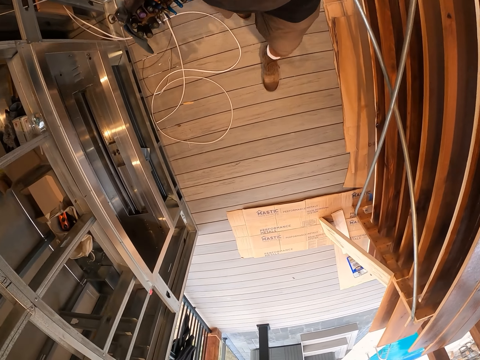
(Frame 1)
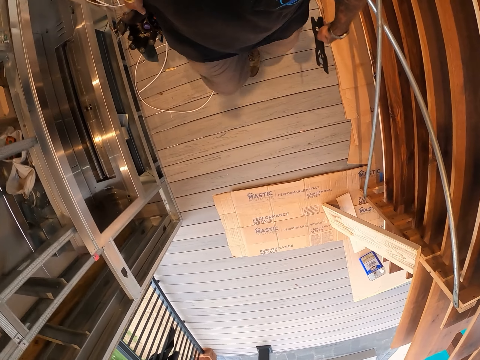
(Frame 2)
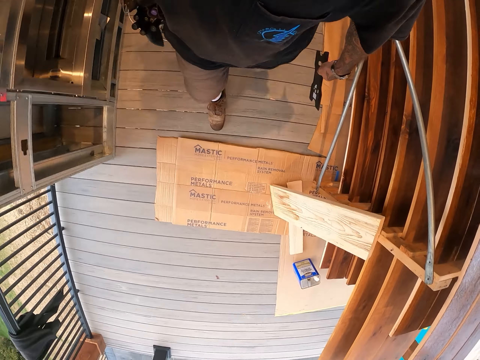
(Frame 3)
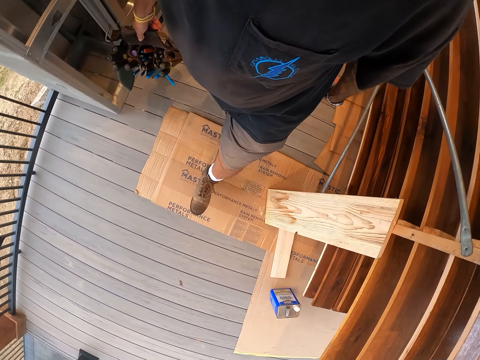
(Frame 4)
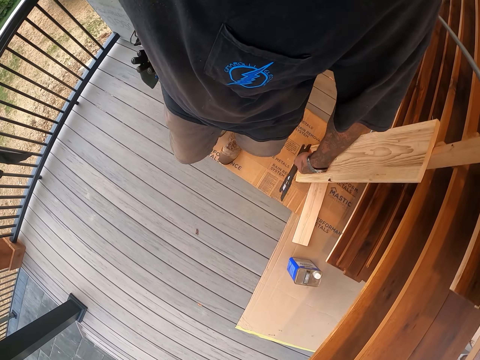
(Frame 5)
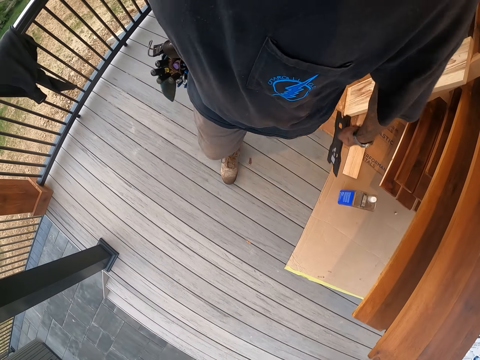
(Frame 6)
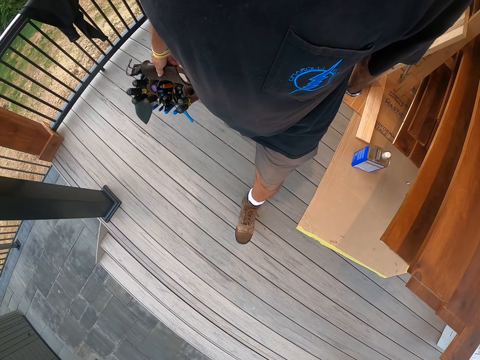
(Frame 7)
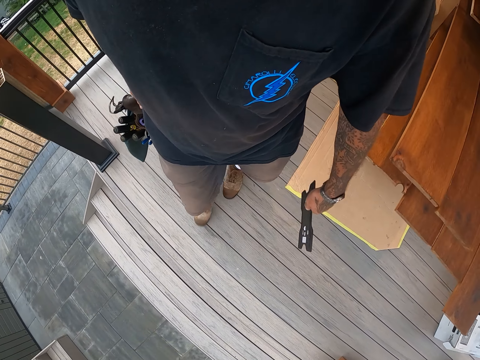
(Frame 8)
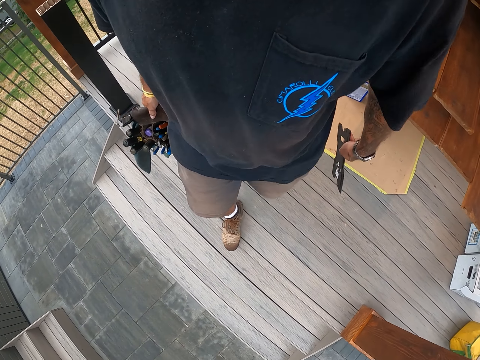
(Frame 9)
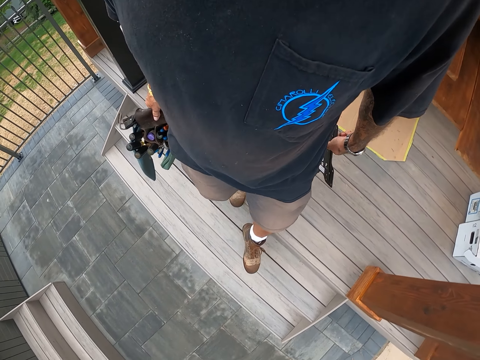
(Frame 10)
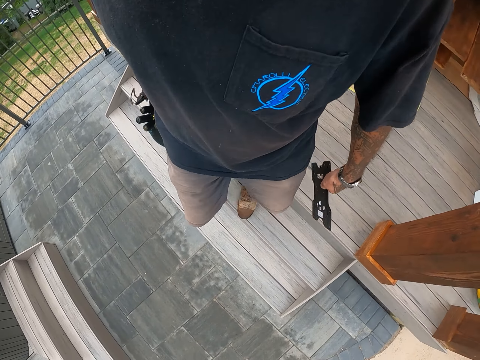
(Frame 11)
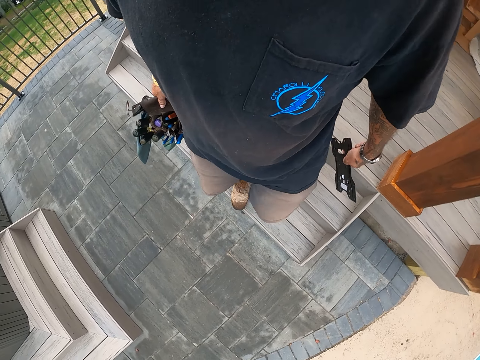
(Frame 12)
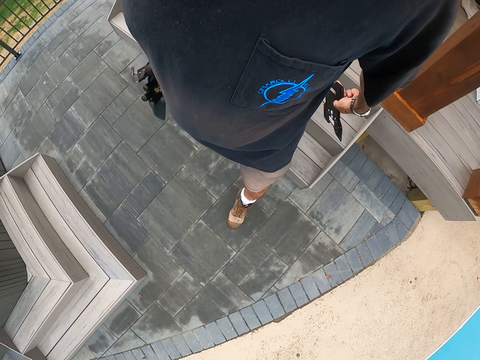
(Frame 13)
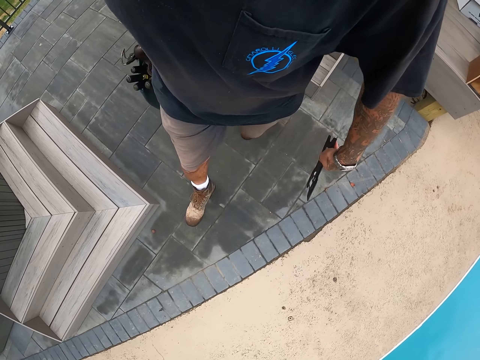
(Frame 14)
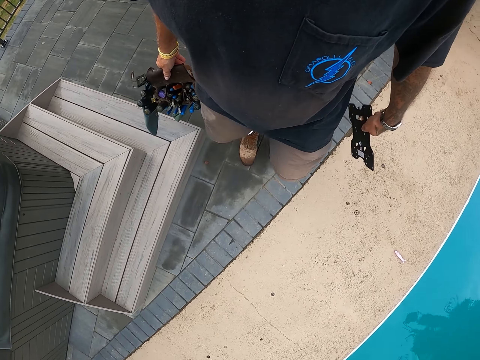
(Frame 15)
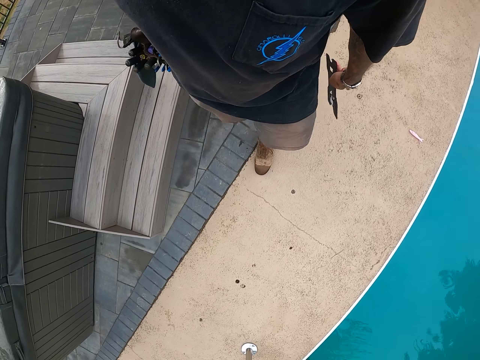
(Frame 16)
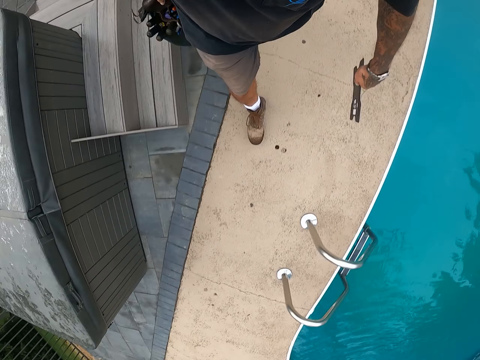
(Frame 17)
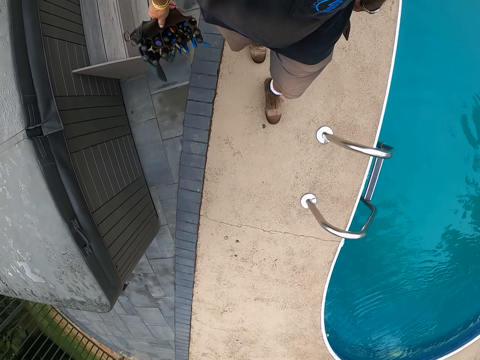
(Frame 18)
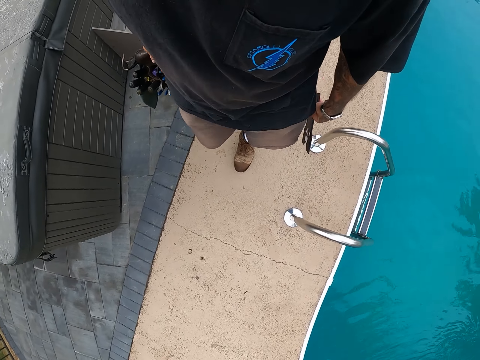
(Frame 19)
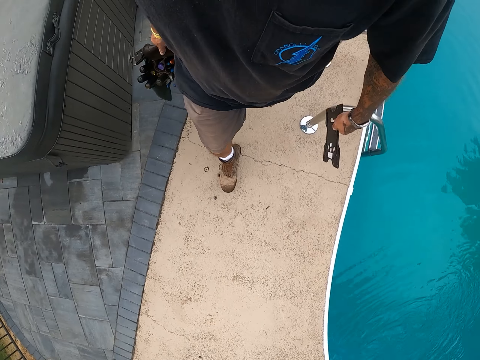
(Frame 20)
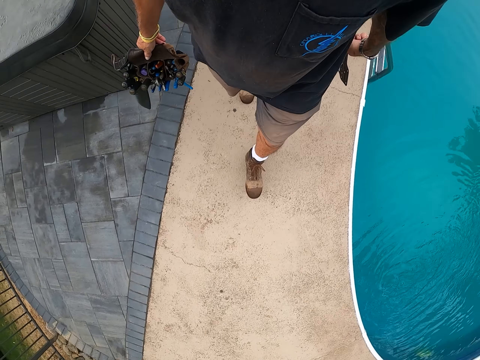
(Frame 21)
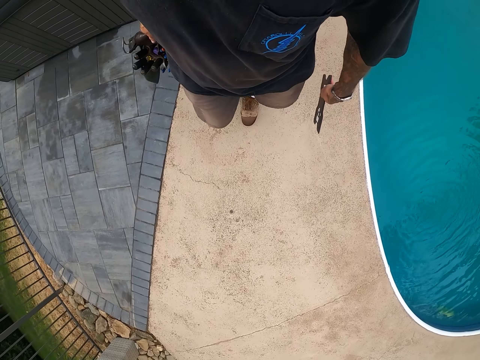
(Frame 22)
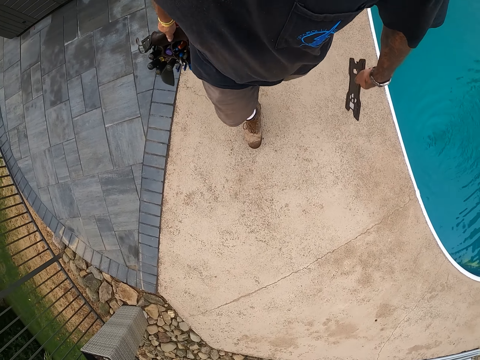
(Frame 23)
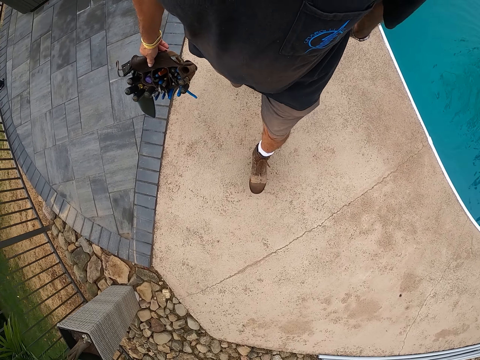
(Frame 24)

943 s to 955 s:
The camera wearer walks down the stairs. They walk on the pavement.

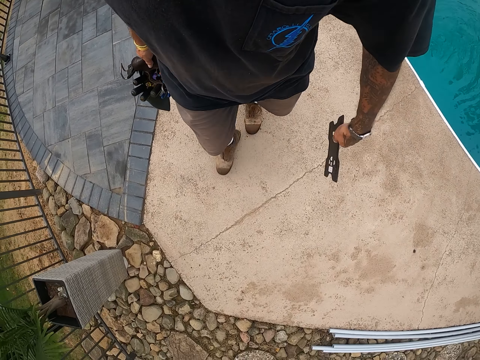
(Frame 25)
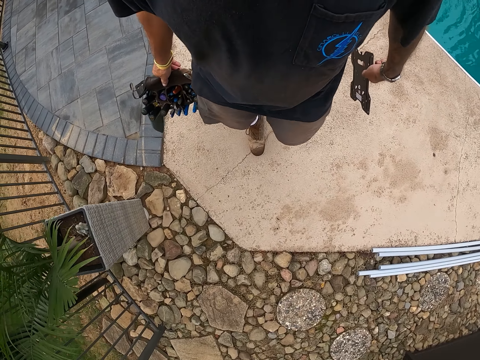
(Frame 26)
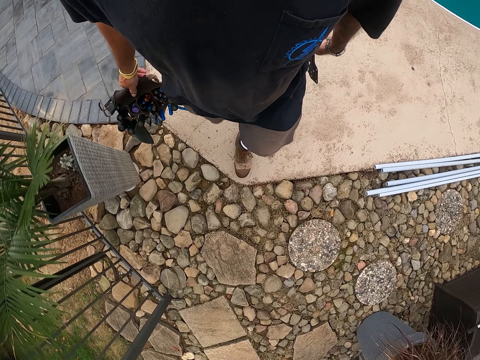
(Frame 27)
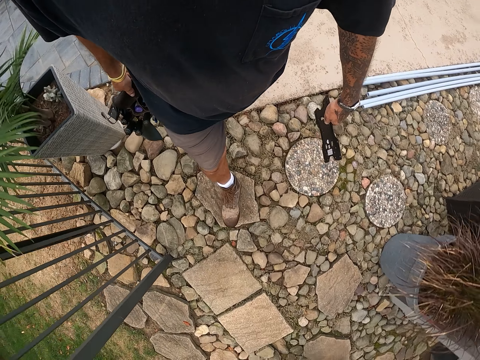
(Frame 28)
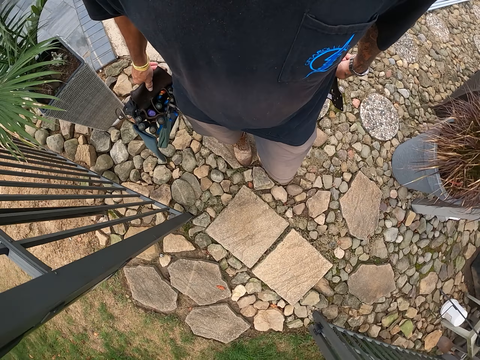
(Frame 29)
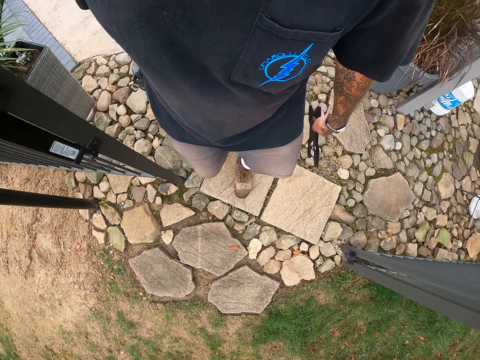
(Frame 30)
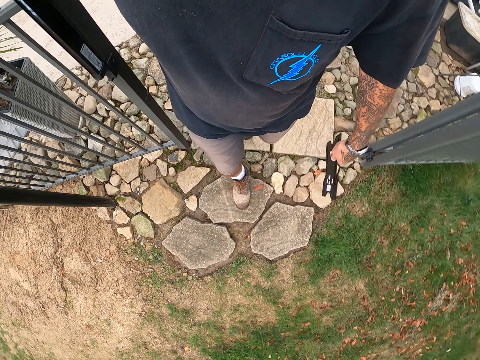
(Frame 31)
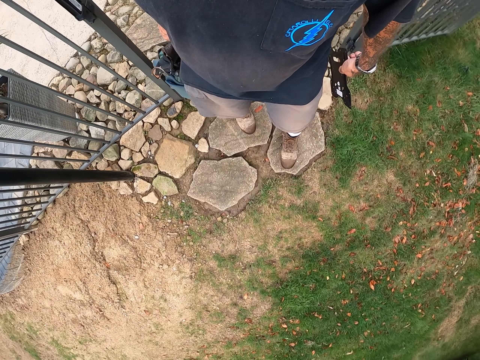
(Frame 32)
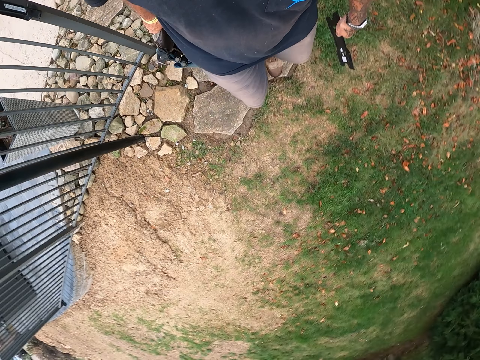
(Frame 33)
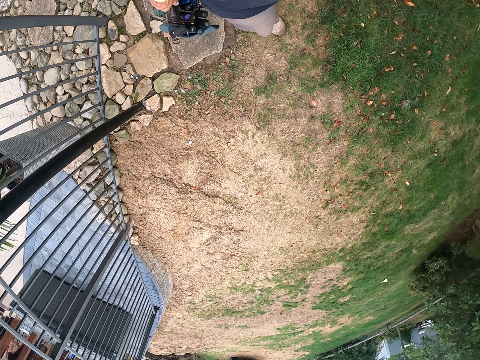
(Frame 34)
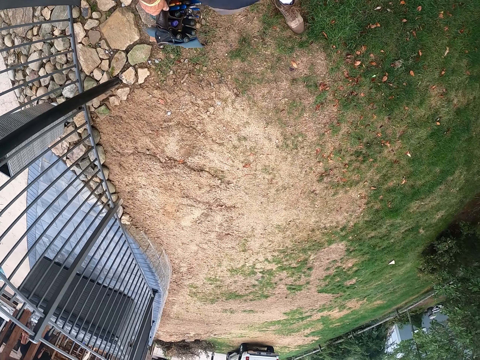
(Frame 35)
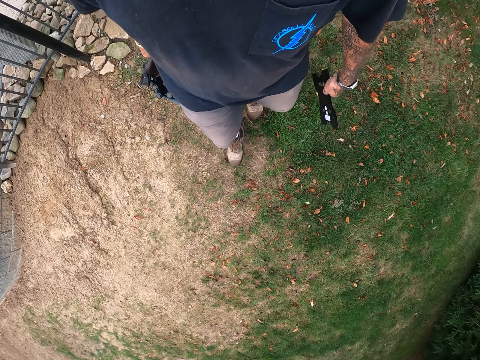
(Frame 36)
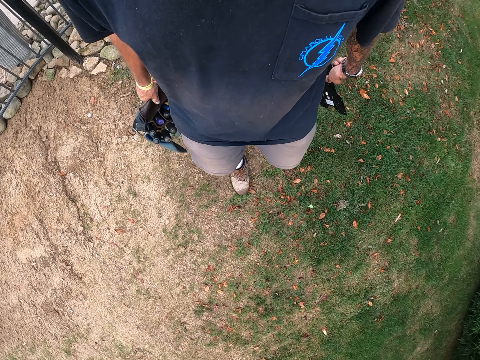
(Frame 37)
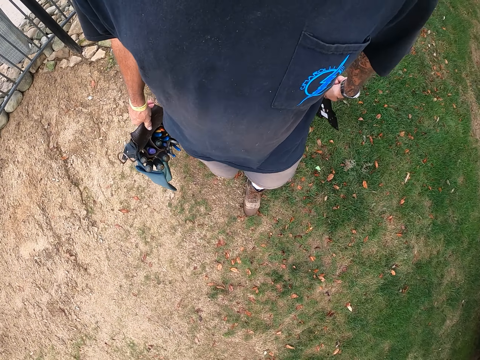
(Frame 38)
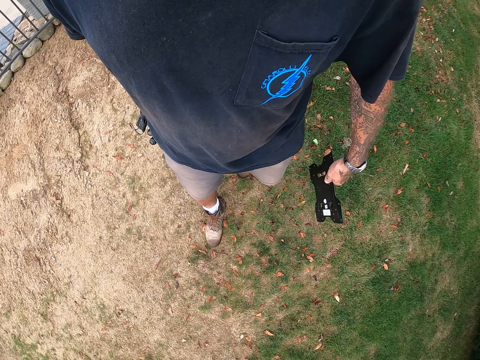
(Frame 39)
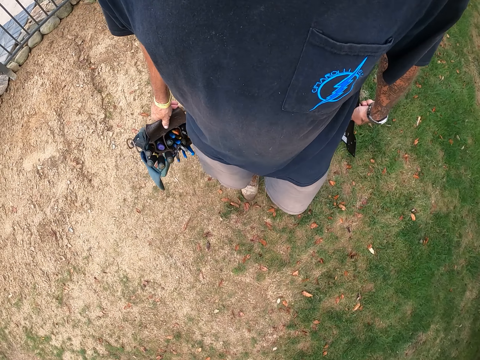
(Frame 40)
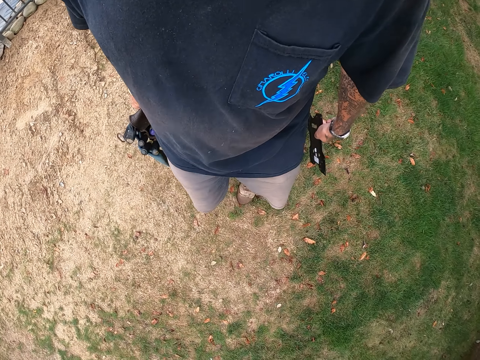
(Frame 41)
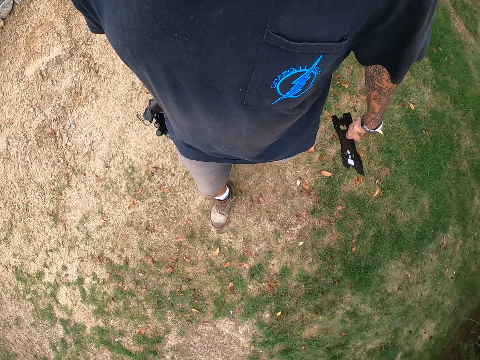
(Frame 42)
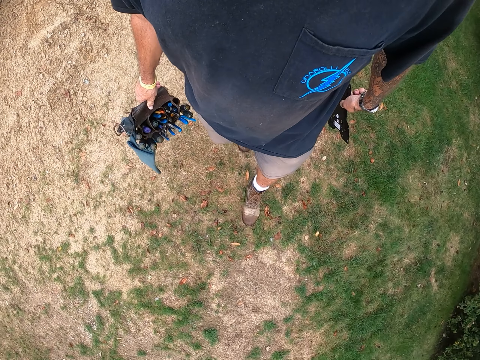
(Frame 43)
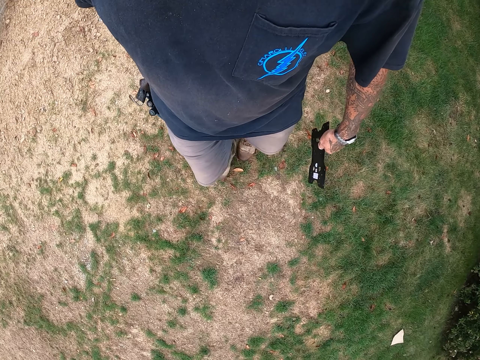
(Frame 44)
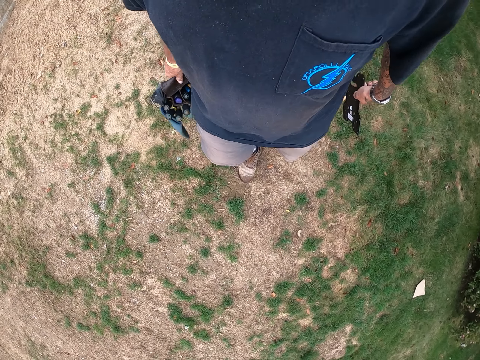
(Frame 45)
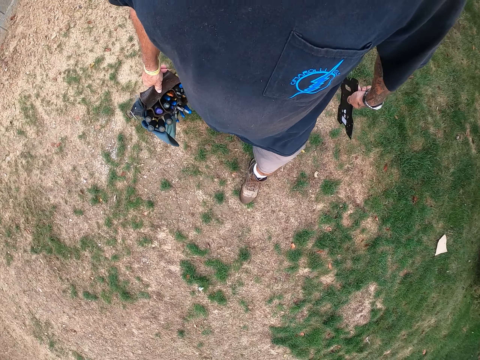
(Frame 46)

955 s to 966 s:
The camera wearer walks out of the workshop. They walk past a gate, walk around the compound, and walk on grass.

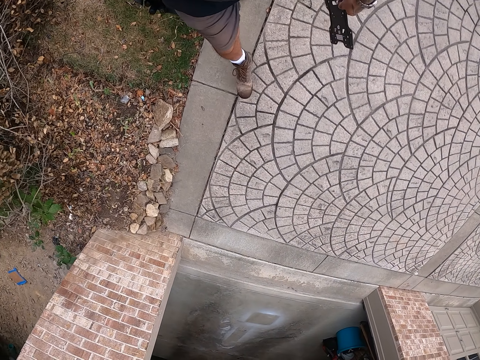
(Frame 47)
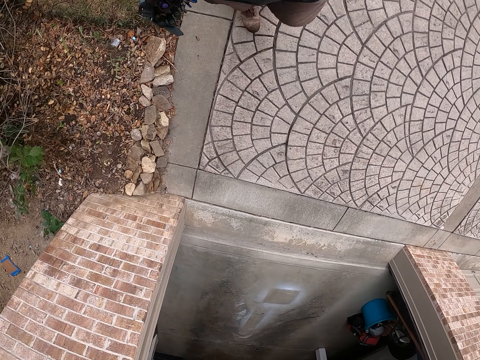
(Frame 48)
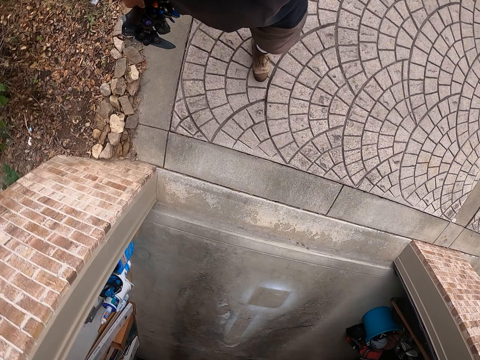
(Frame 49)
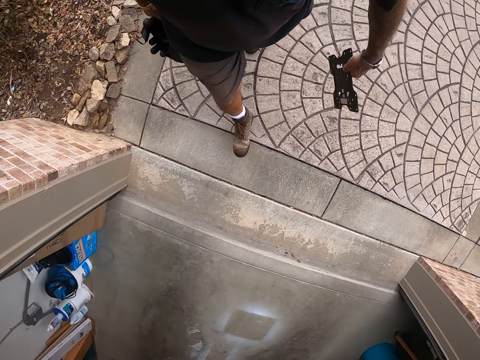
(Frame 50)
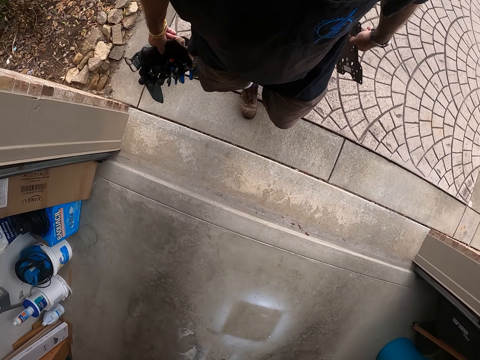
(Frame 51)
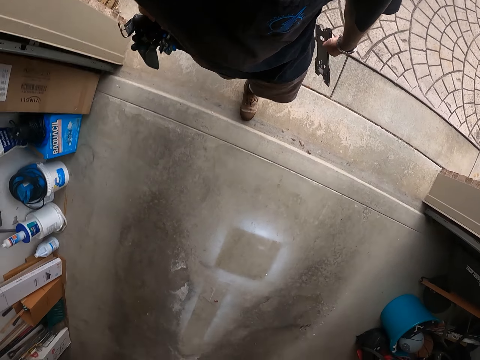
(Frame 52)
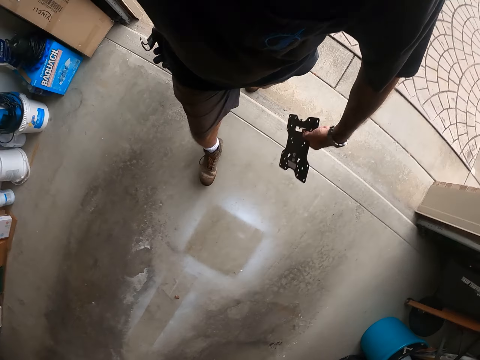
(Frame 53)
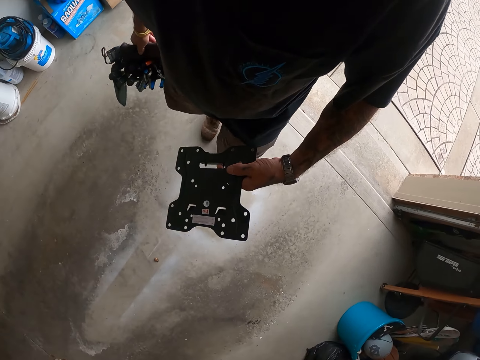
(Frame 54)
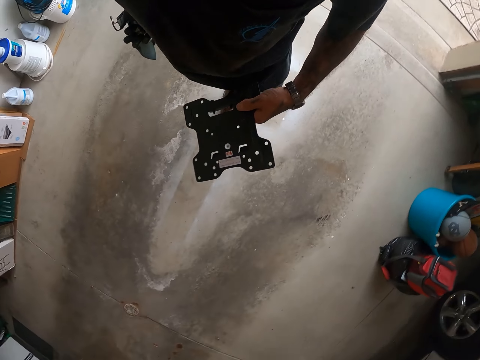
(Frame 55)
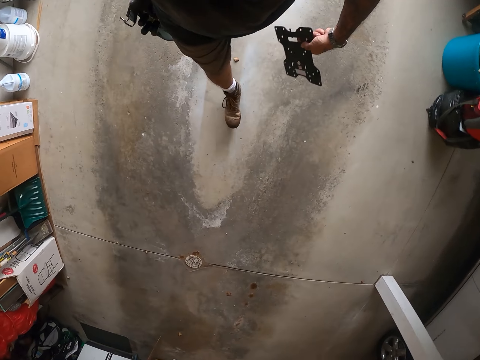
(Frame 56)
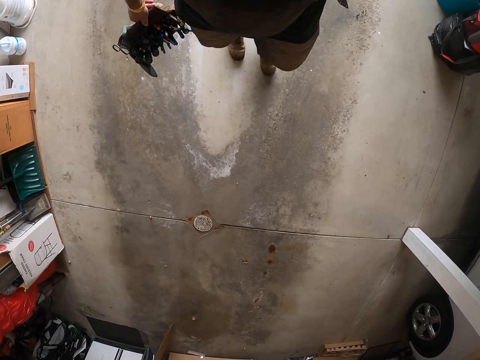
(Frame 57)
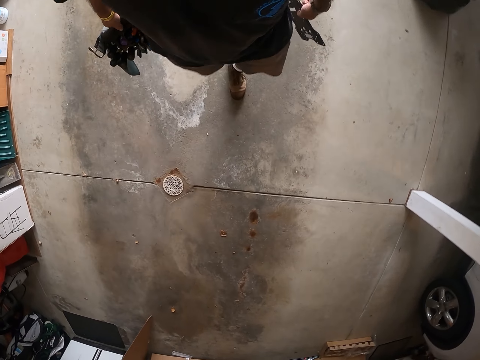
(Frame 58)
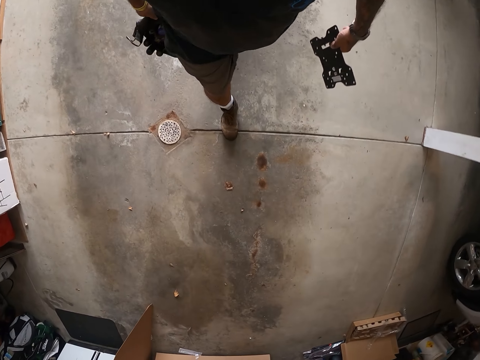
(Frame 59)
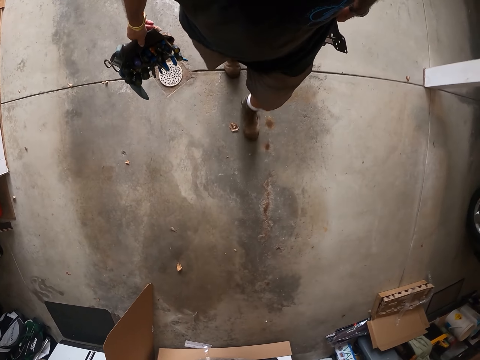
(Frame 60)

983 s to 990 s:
The camera wearer walks into a workshop.
